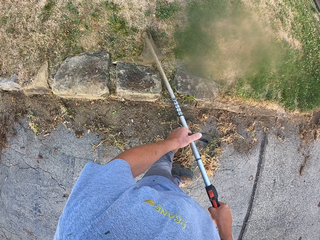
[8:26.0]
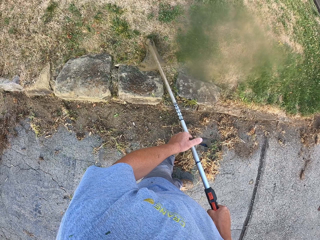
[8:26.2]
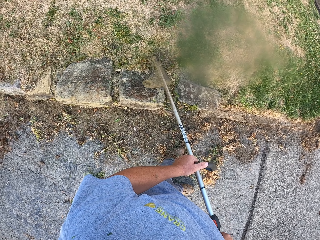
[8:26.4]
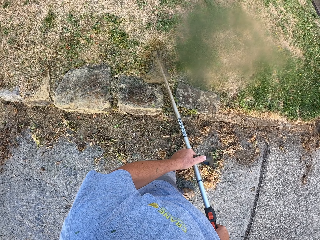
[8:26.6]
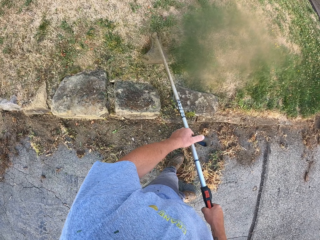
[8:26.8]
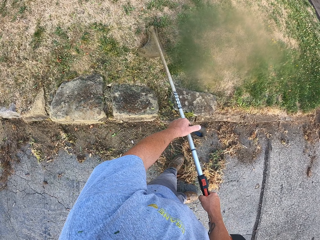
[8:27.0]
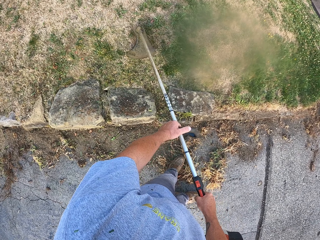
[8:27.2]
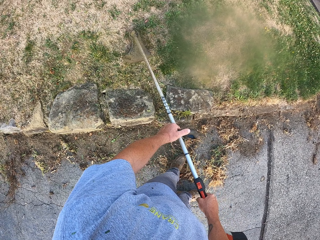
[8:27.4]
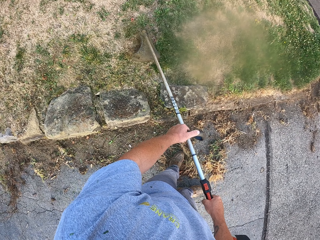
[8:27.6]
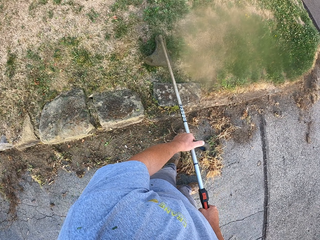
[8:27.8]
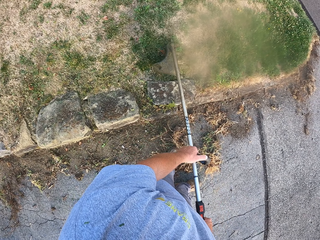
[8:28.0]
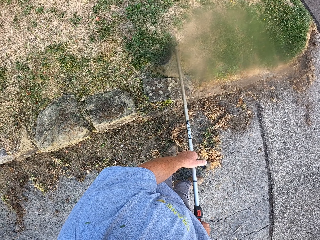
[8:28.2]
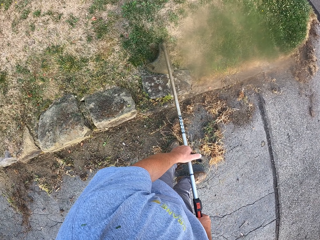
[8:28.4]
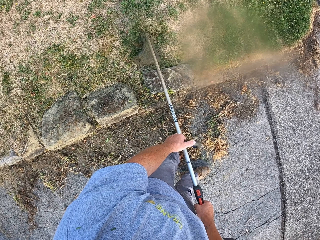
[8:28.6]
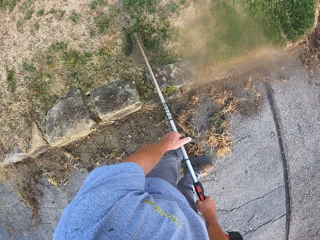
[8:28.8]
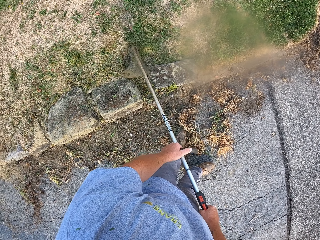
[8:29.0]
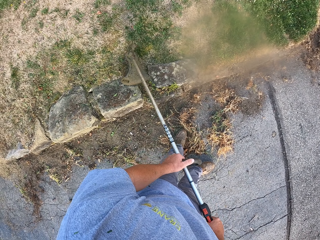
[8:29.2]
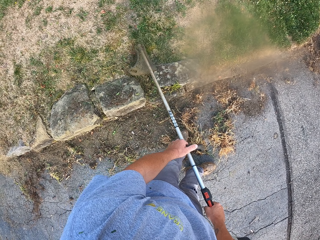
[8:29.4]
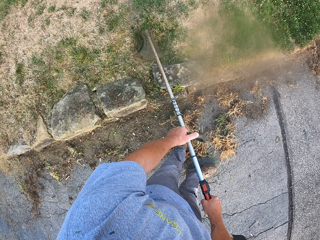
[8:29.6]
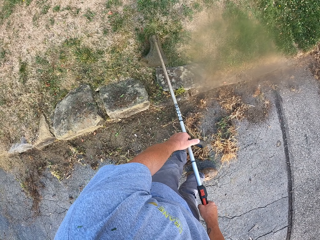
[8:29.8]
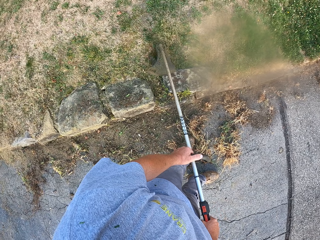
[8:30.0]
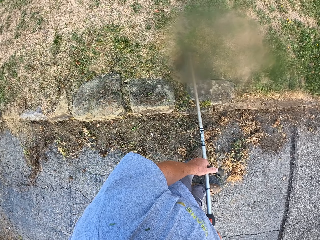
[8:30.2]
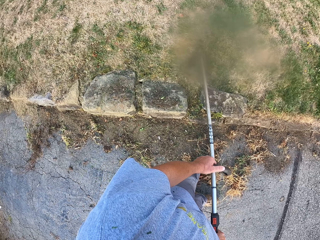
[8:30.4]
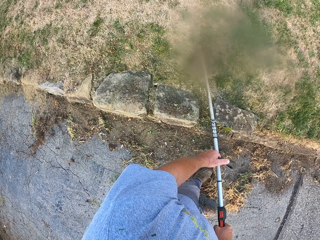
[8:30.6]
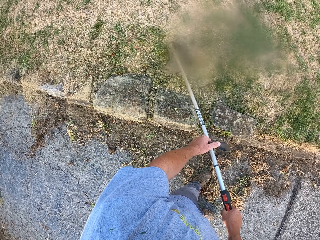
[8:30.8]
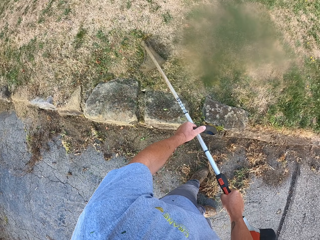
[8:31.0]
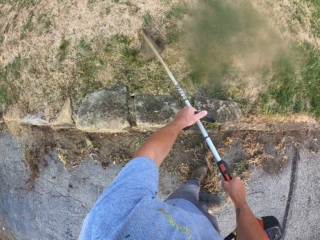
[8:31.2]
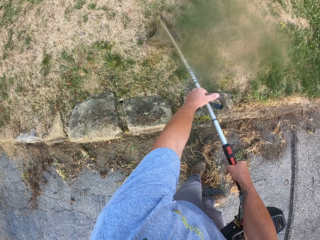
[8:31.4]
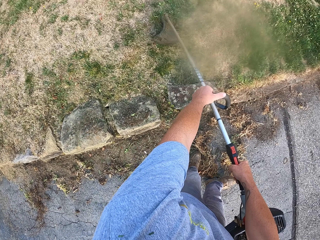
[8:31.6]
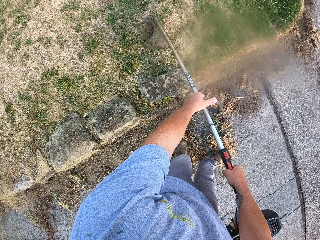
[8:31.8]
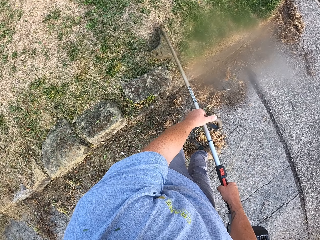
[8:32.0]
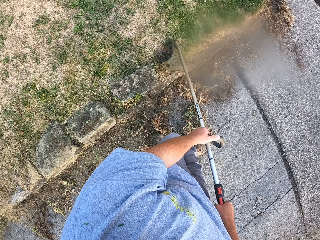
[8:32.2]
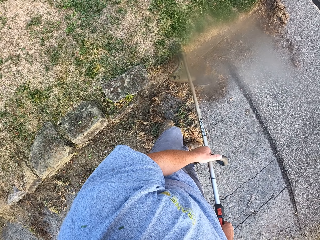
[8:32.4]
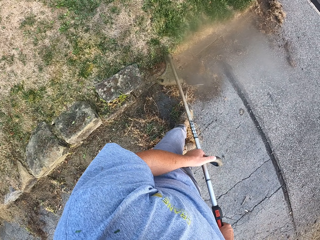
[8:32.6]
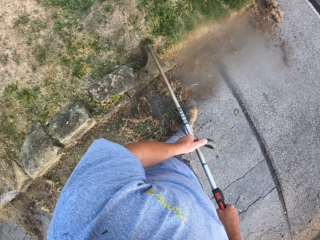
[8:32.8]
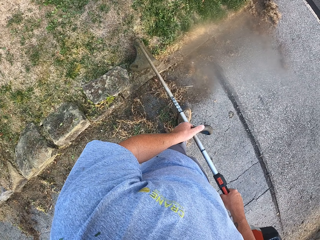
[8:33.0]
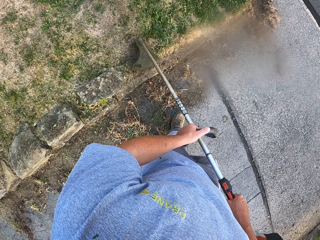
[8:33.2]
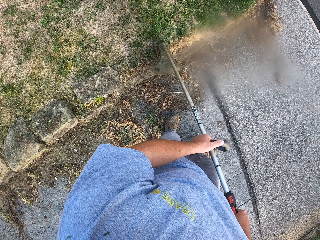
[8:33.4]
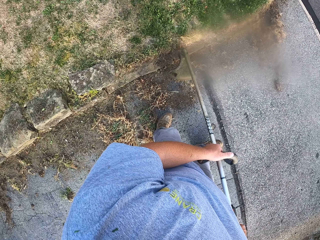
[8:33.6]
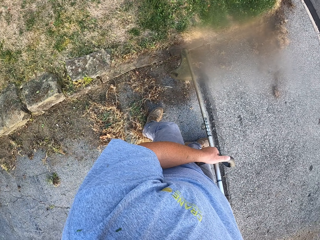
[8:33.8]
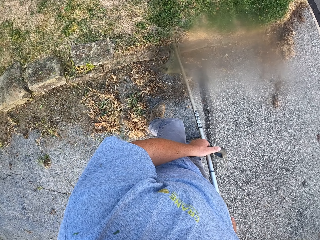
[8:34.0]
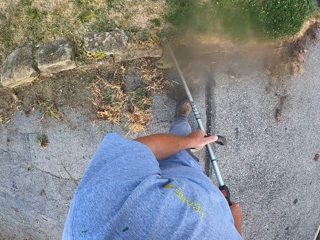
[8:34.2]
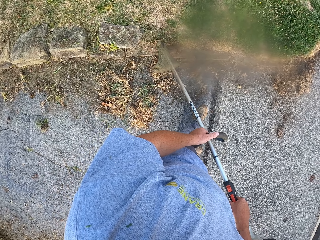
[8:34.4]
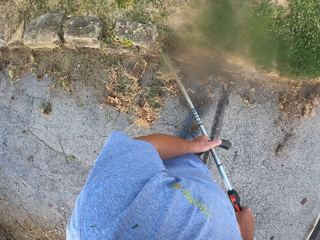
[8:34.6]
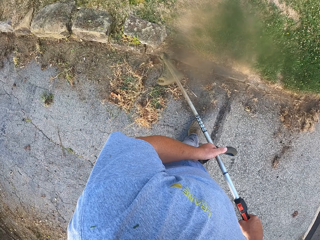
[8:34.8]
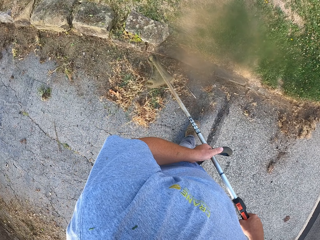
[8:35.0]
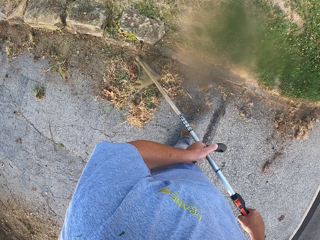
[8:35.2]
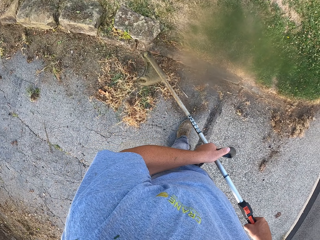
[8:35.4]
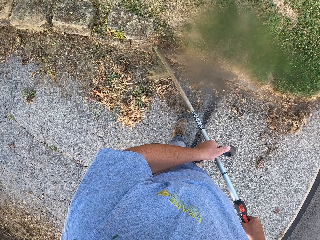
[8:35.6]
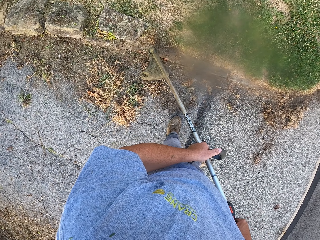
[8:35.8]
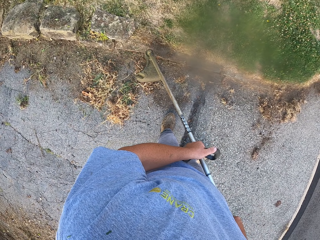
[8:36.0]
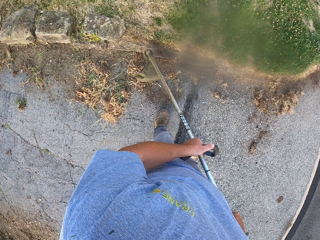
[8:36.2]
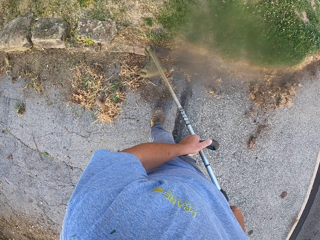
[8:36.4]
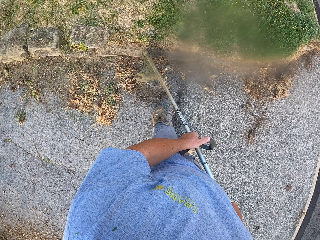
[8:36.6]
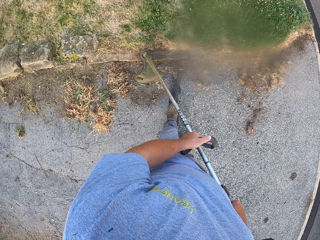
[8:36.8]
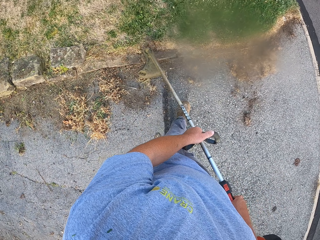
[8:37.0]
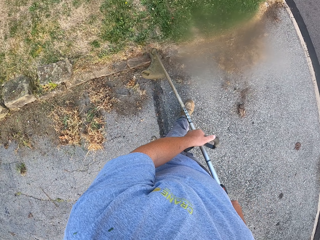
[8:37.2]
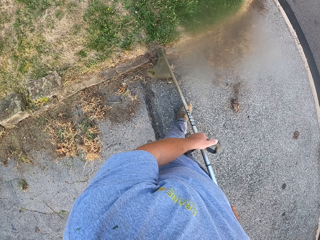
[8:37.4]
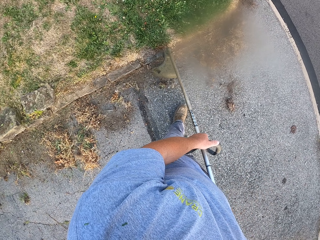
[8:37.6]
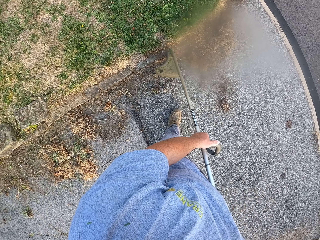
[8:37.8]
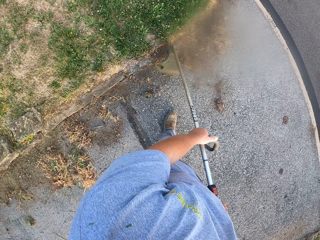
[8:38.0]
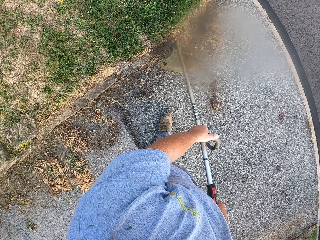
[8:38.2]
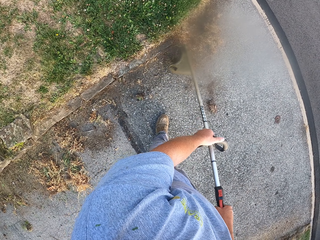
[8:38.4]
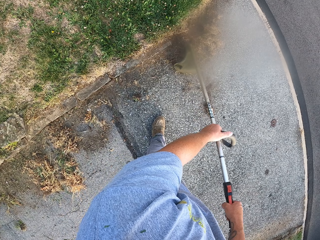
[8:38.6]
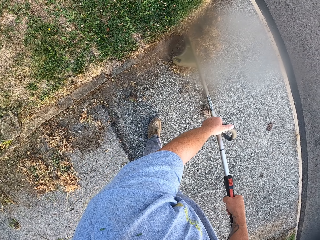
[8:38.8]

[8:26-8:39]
The camera wearer walks.

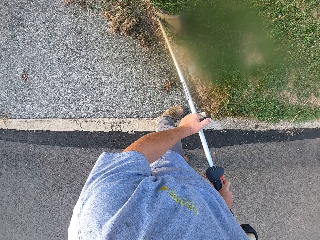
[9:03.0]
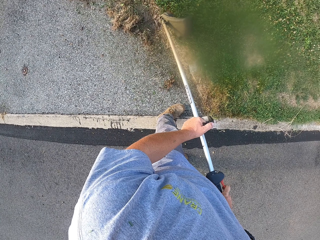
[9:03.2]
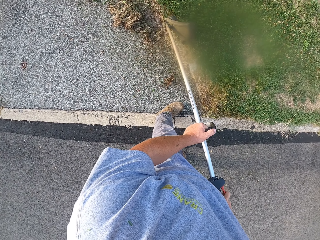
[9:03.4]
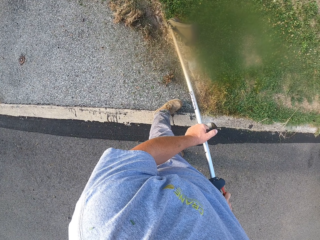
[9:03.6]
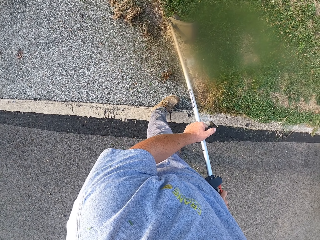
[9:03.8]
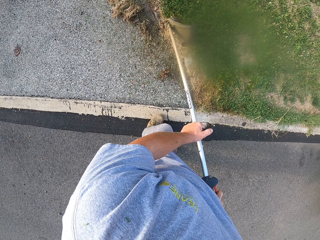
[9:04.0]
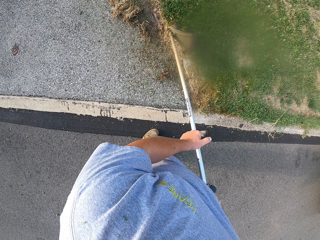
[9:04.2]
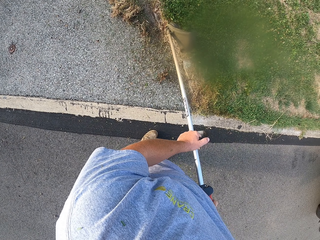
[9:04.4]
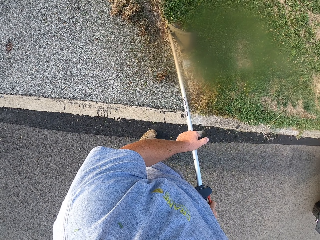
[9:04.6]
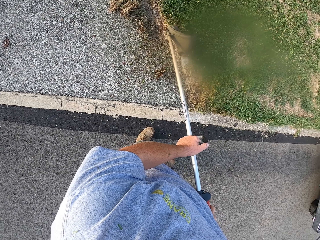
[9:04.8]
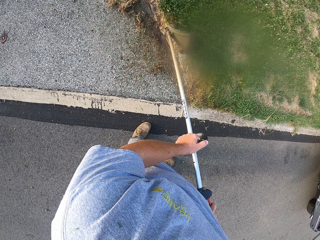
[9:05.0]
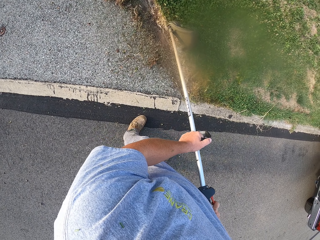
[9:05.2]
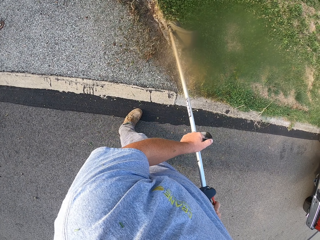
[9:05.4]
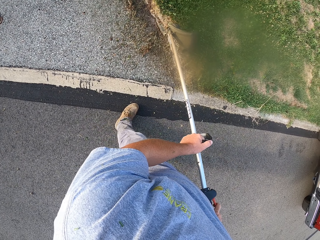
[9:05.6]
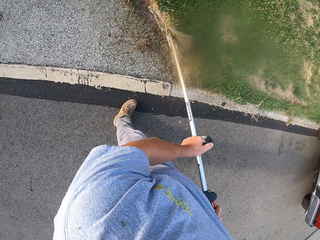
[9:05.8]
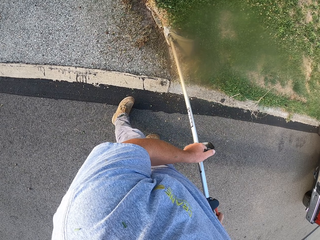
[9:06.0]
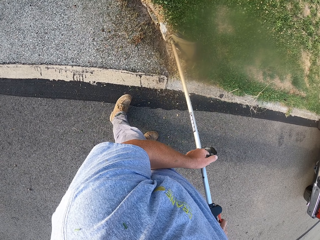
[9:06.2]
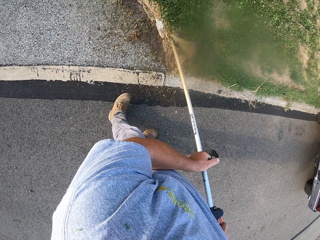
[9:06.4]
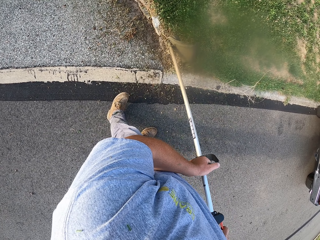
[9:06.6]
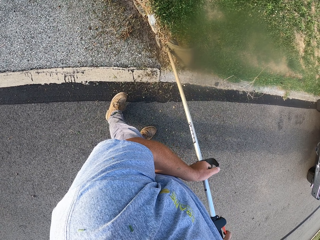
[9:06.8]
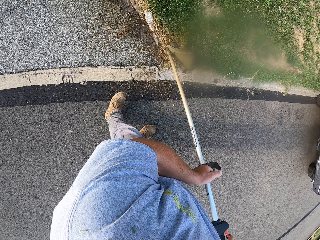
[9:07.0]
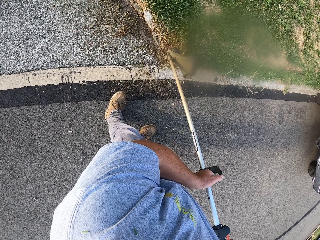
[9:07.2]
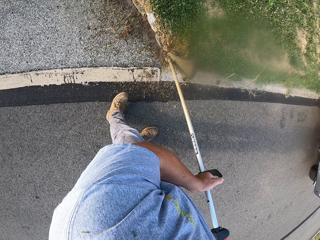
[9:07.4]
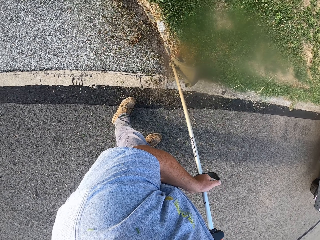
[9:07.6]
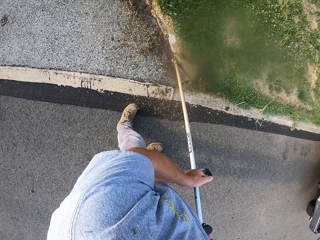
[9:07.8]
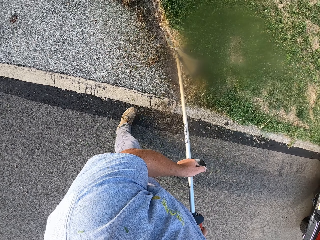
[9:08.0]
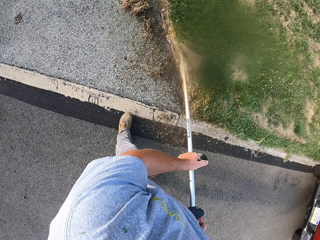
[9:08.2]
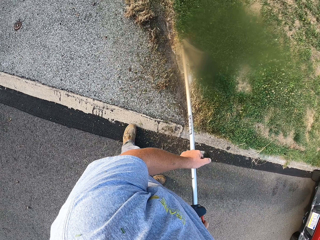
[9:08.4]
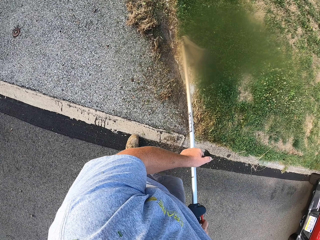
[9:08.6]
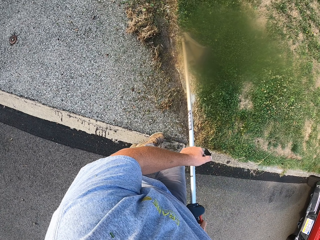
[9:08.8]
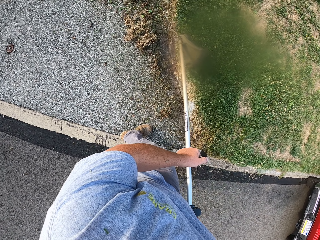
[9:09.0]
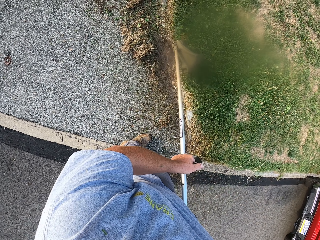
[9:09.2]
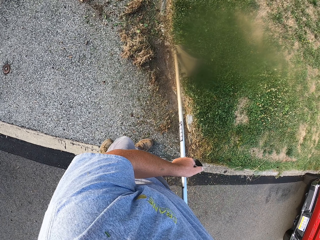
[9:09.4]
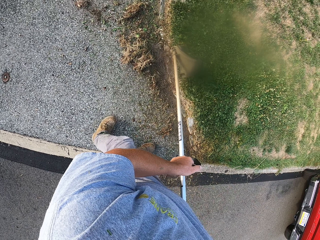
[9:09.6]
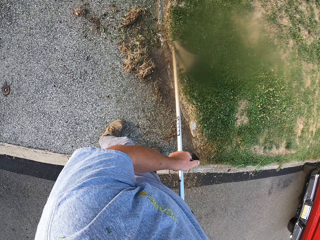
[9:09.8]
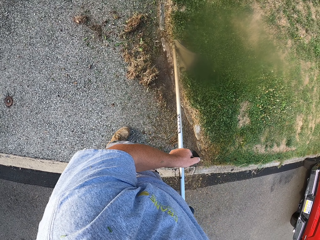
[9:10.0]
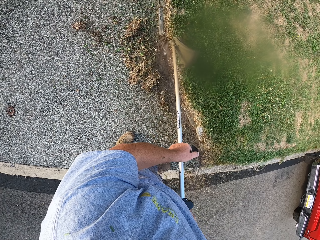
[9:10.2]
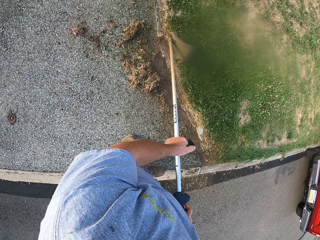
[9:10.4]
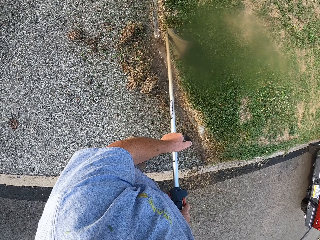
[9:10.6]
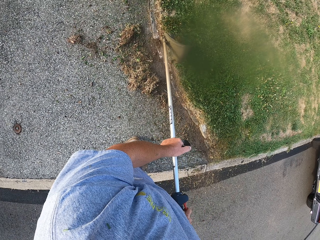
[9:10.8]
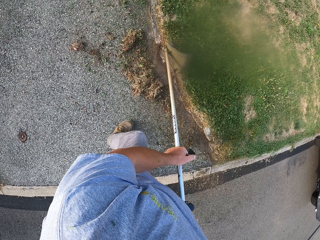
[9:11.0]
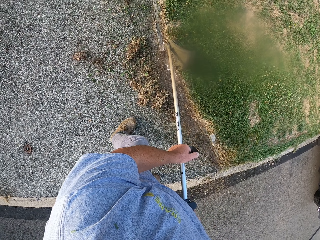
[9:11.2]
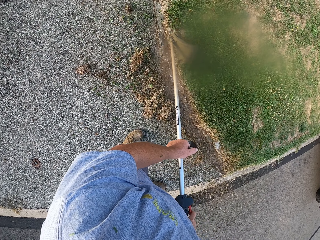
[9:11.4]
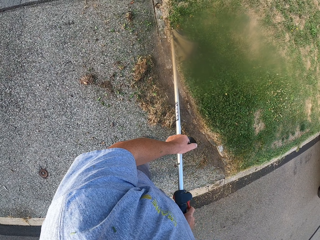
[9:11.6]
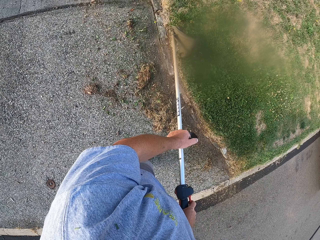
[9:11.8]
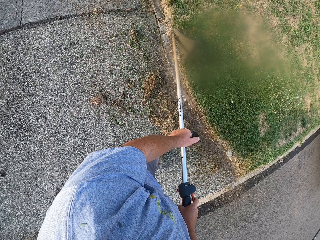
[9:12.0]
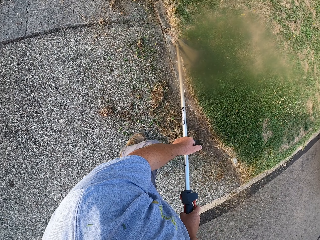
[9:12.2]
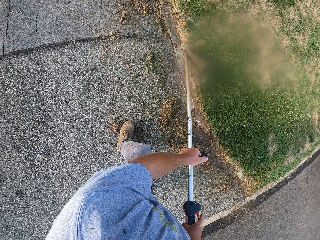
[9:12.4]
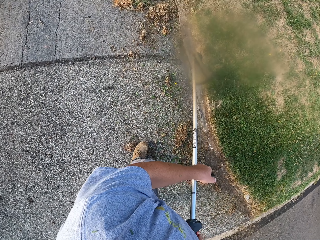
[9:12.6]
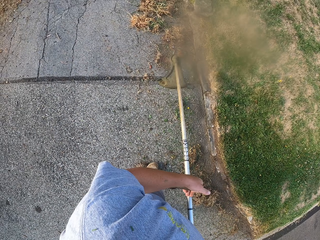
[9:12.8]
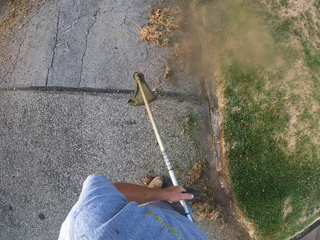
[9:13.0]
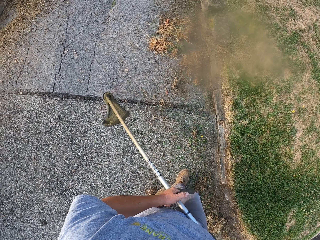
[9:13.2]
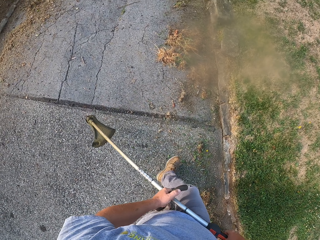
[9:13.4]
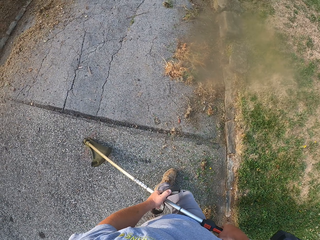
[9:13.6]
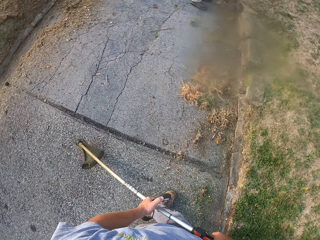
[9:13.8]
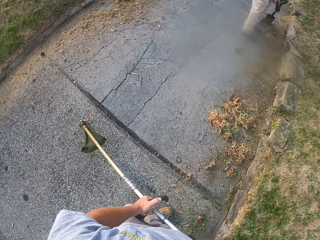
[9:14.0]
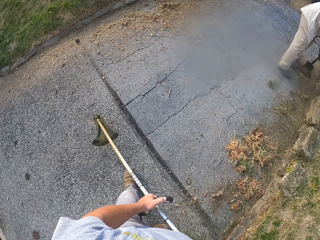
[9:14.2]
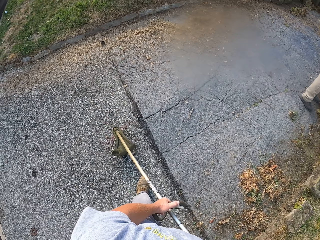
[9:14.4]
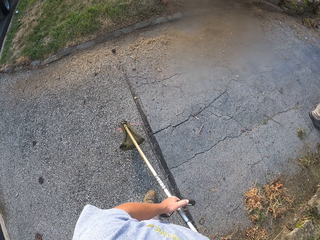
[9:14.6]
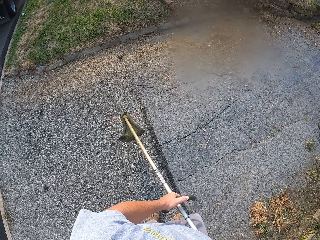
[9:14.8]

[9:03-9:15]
The camera wearer walks. They walk again.
